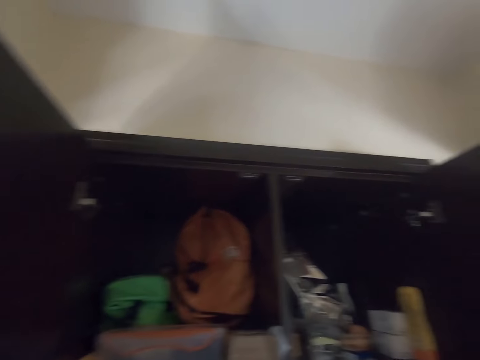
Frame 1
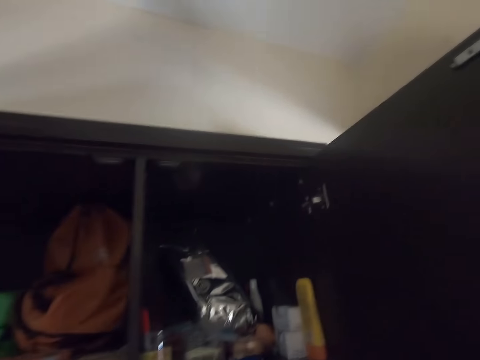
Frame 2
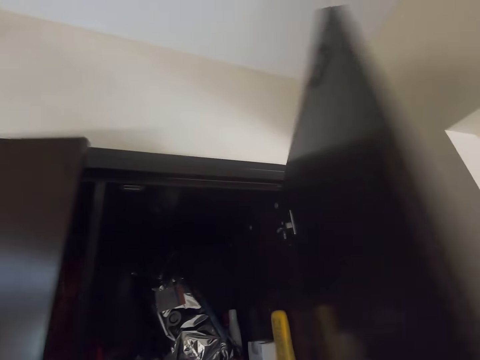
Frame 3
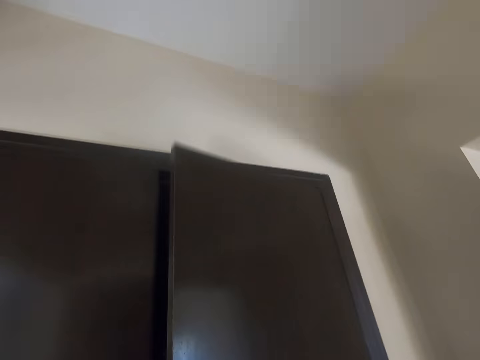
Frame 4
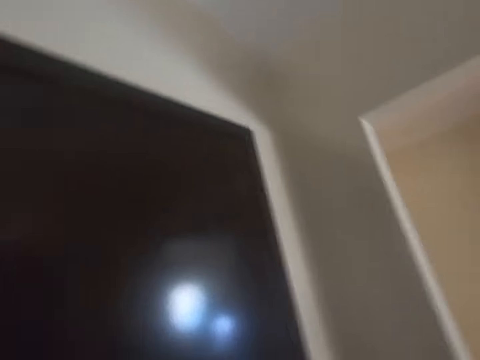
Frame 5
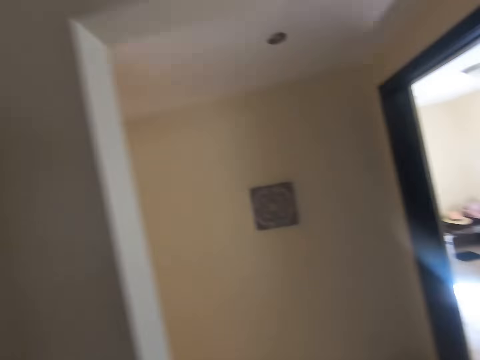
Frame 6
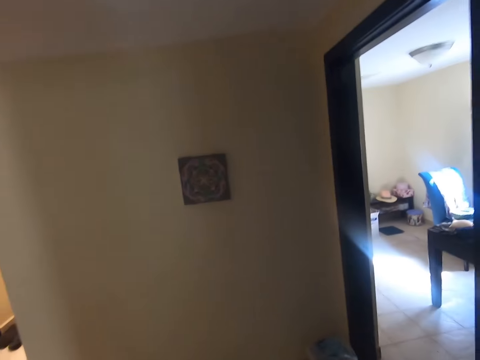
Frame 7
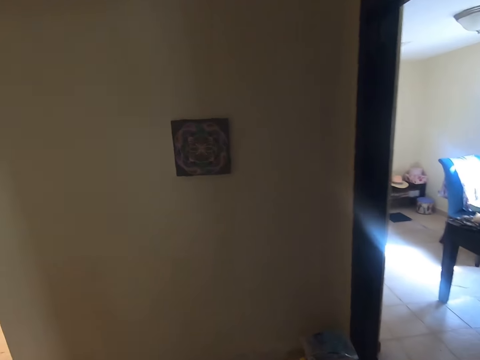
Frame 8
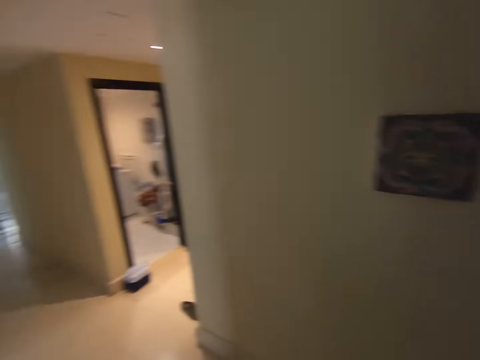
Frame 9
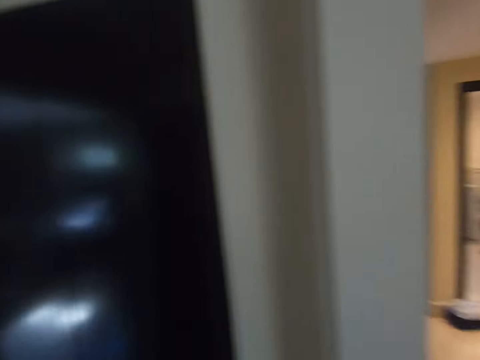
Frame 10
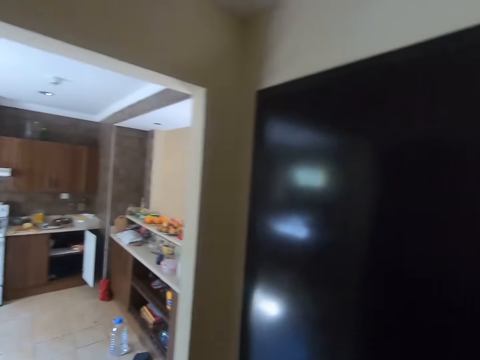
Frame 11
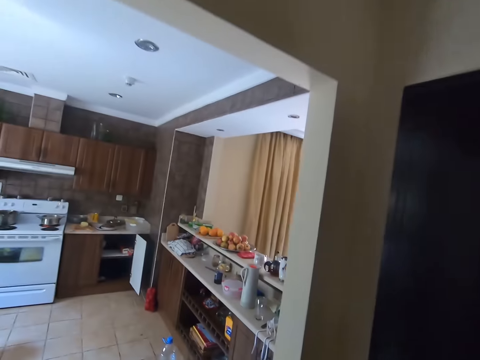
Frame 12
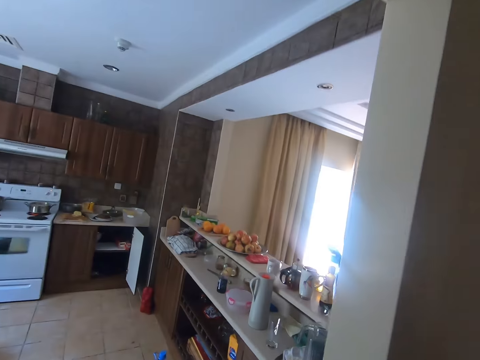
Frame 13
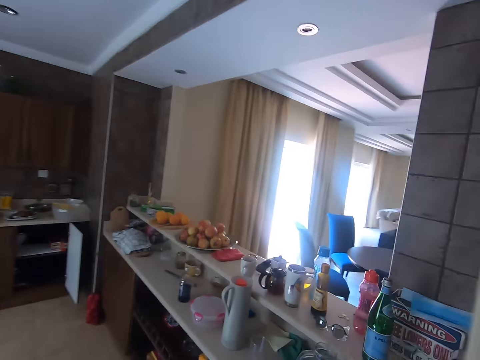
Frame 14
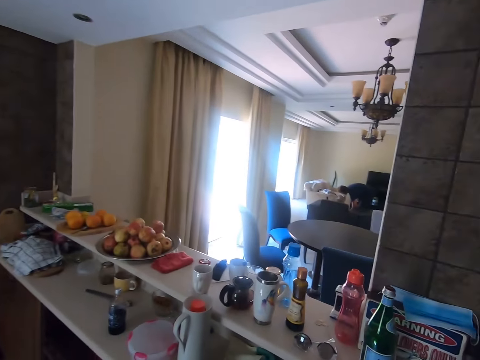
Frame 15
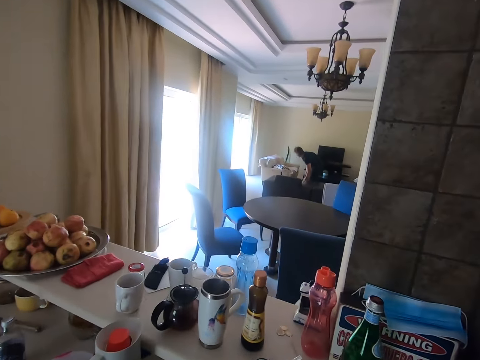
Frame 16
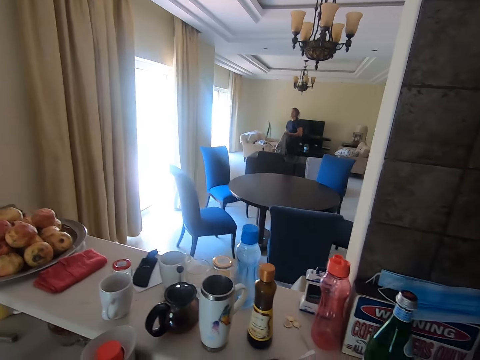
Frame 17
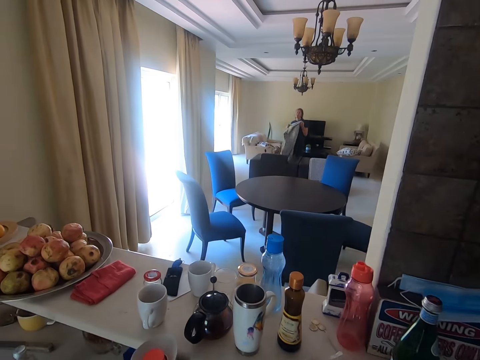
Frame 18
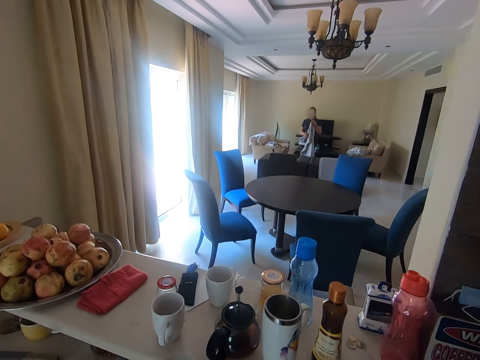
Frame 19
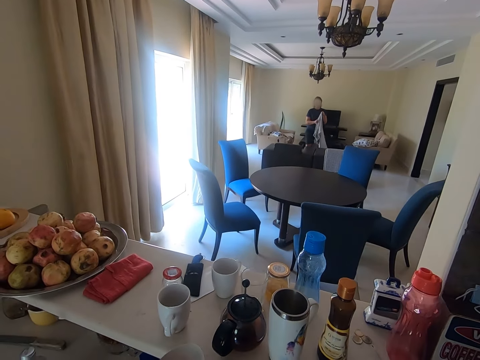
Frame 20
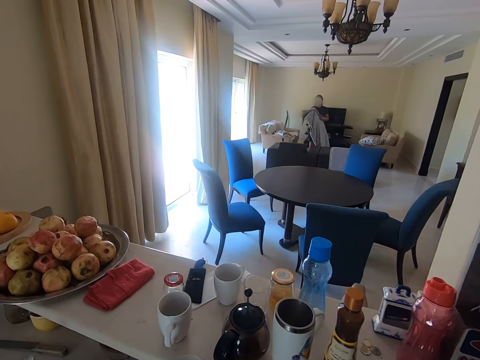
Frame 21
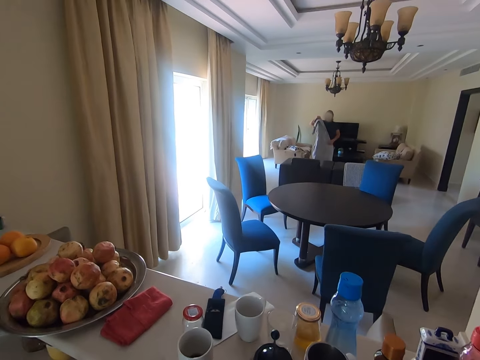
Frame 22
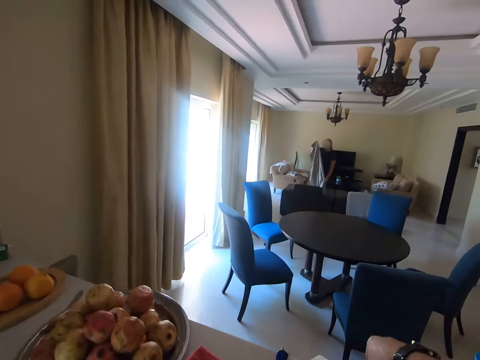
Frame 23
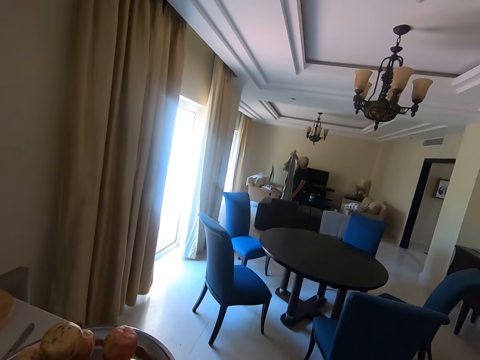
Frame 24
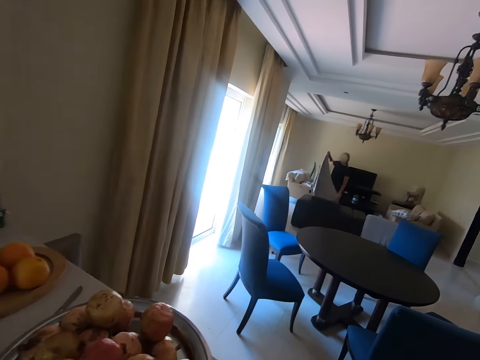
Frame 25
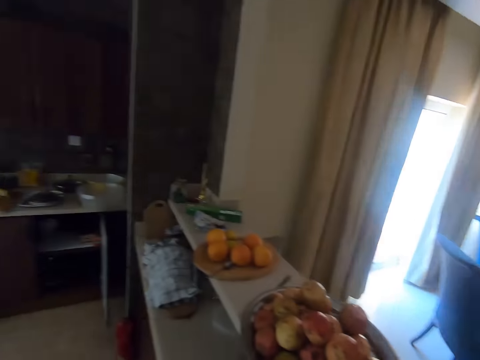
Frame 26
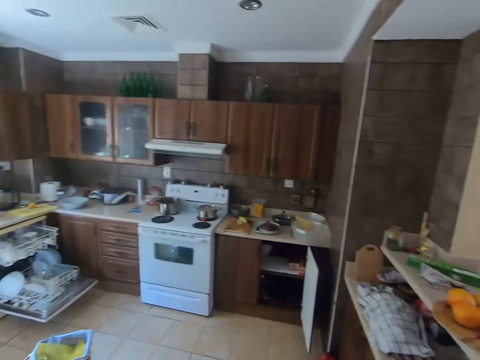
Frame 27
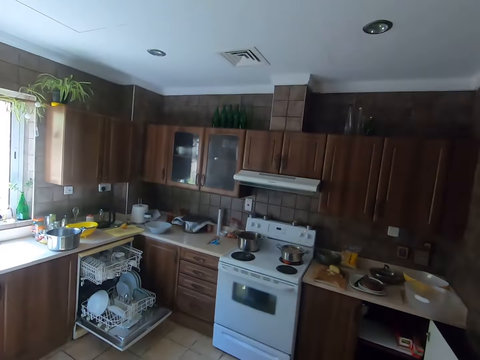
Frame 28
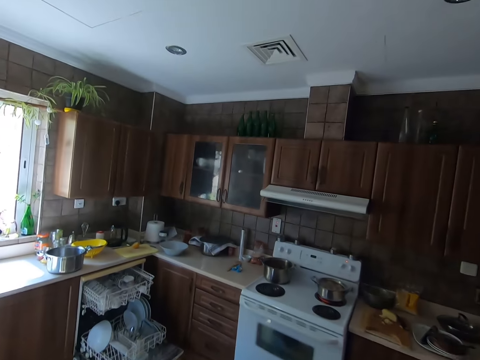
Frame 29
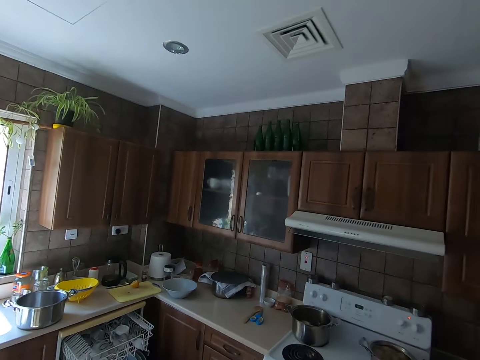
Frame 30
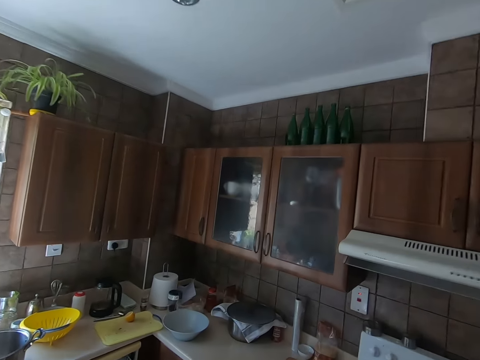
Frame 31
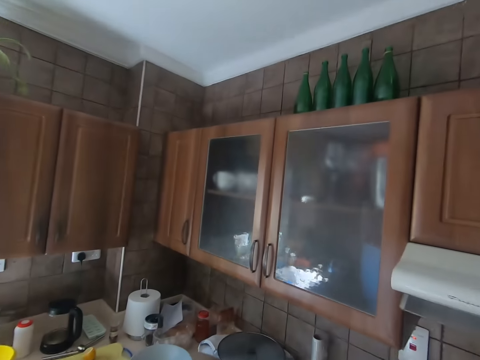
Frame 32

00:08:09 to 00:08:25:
The camera wearer closes the cabinet. They walk. A woman interacts with the camera wearer. The camera wearer moves their hand. They pick up something. The woman folds clothes. The camera wearer walks.

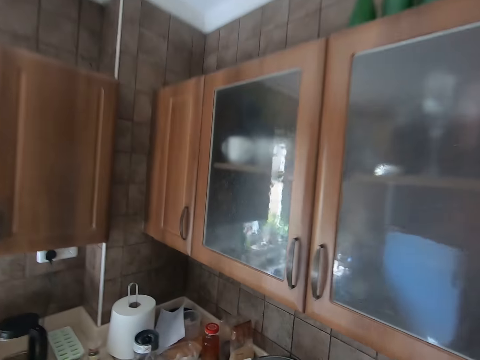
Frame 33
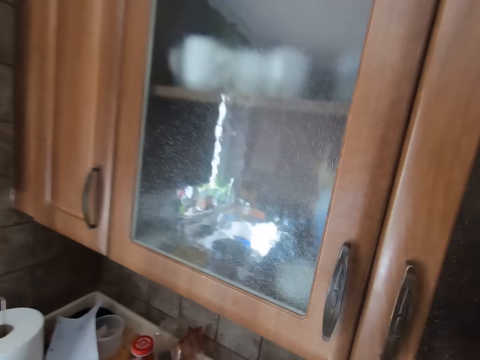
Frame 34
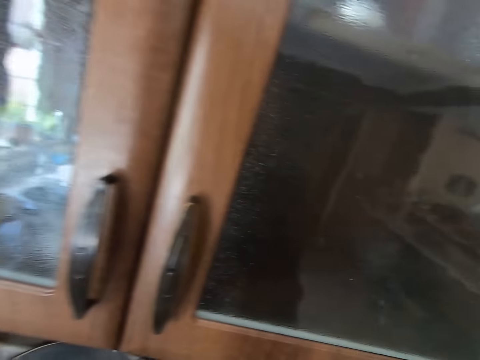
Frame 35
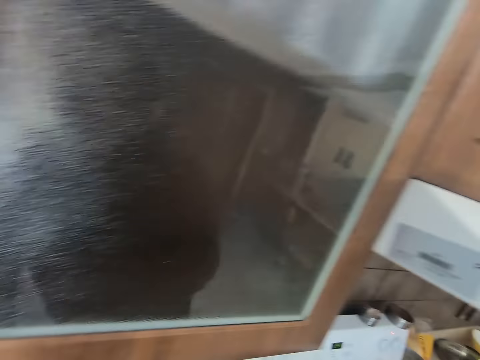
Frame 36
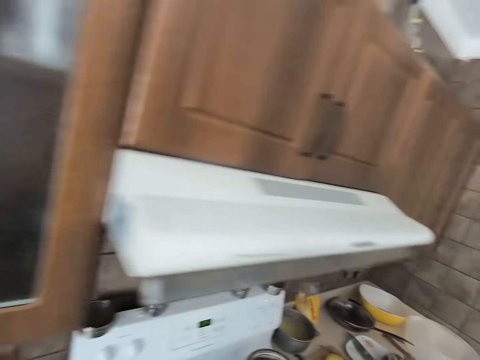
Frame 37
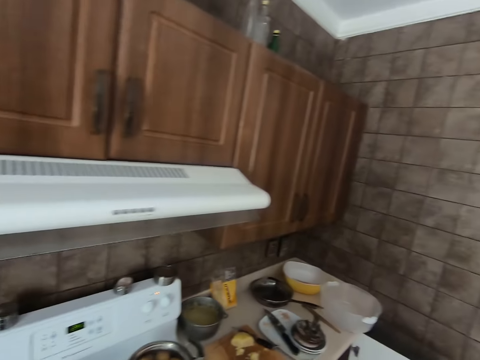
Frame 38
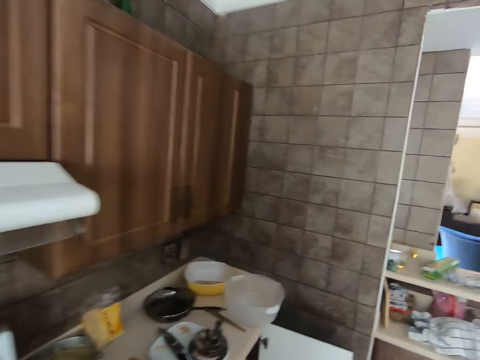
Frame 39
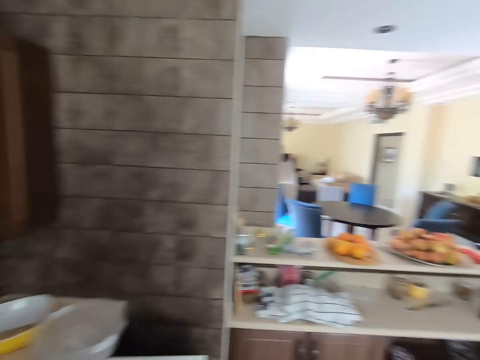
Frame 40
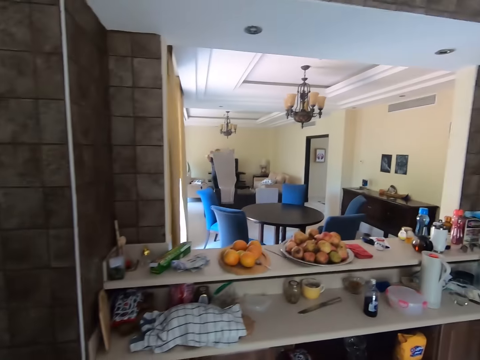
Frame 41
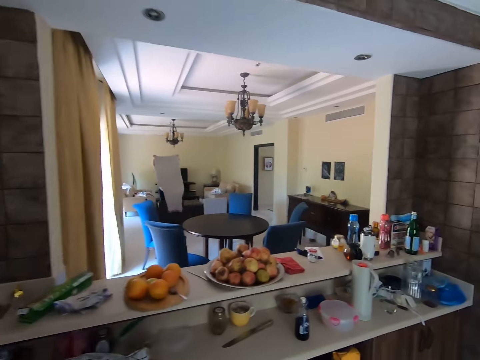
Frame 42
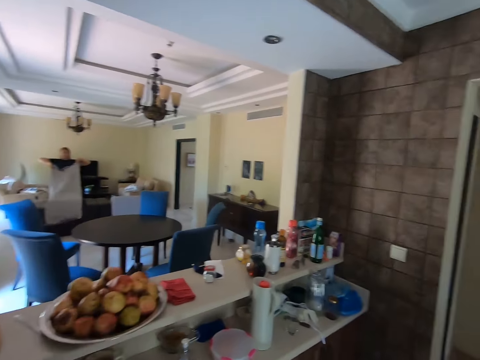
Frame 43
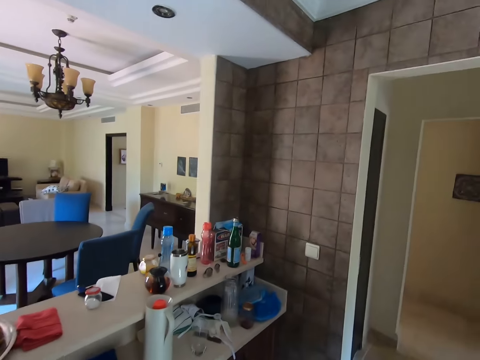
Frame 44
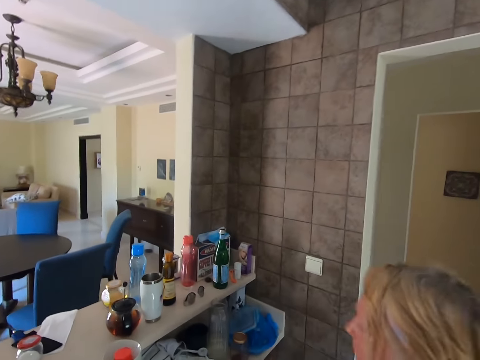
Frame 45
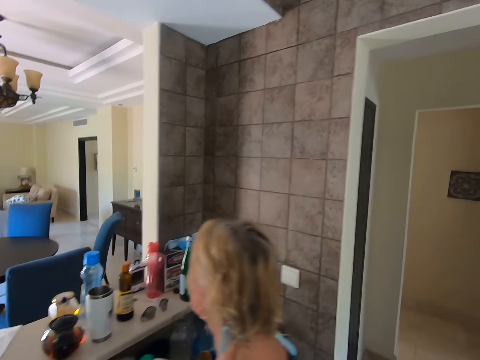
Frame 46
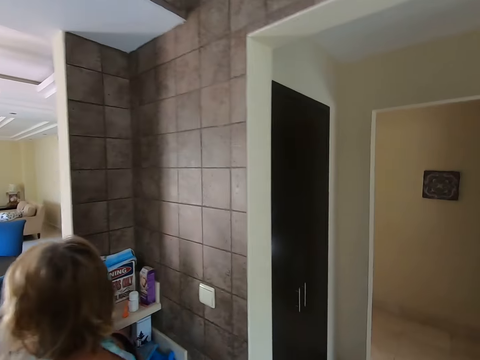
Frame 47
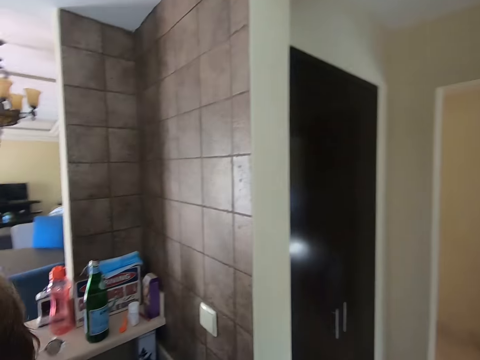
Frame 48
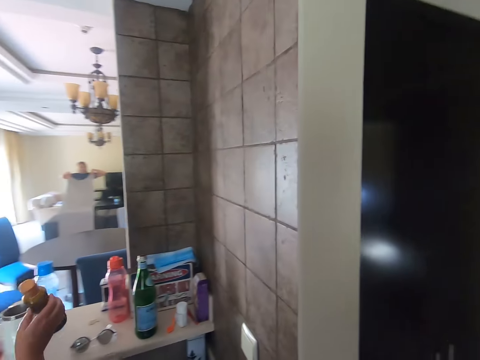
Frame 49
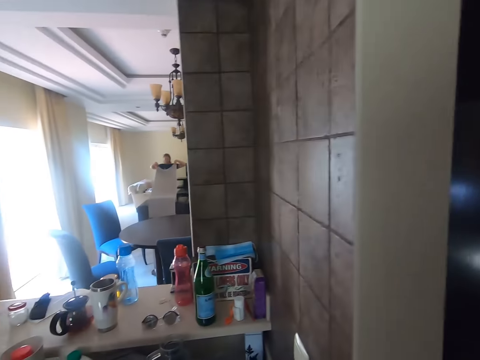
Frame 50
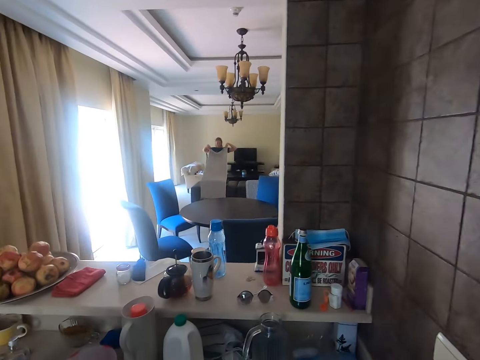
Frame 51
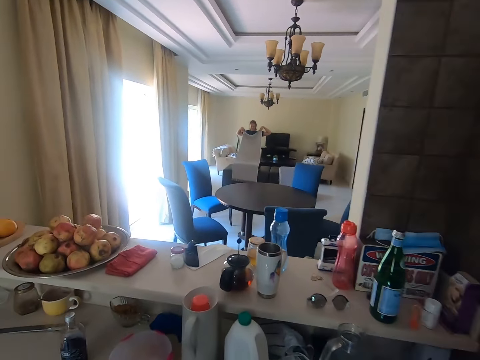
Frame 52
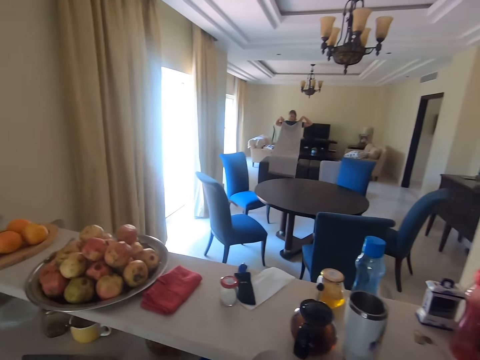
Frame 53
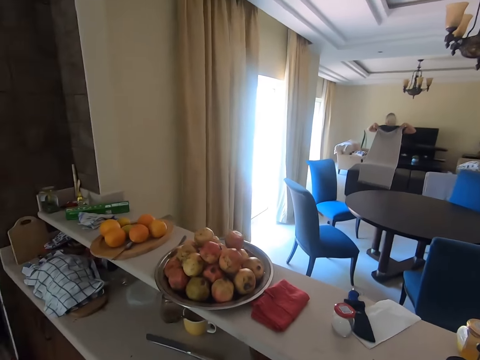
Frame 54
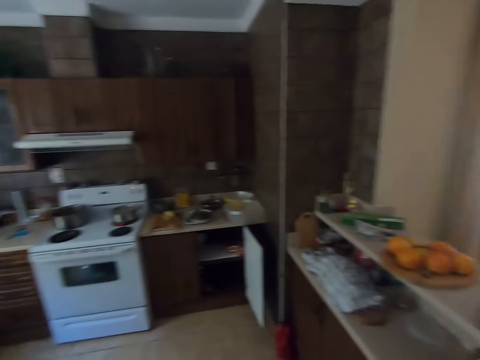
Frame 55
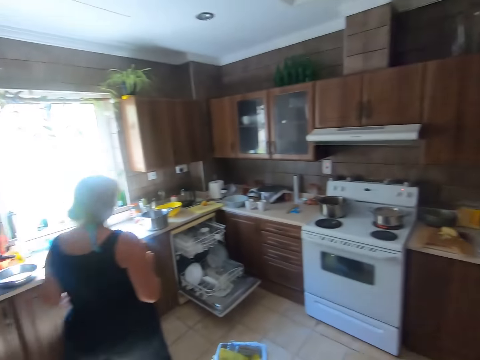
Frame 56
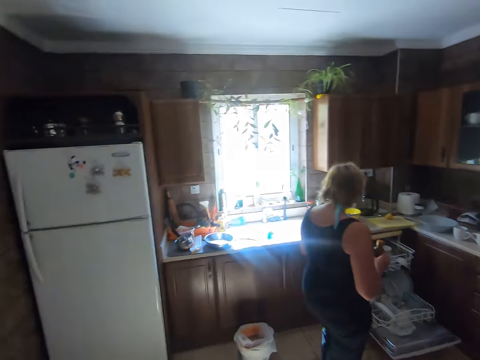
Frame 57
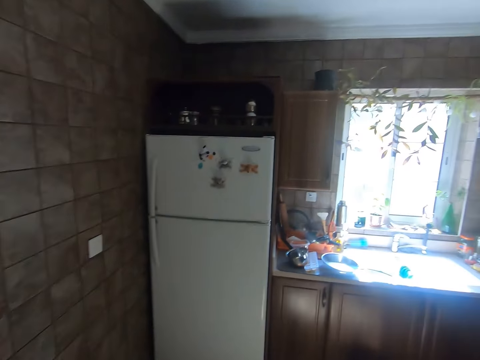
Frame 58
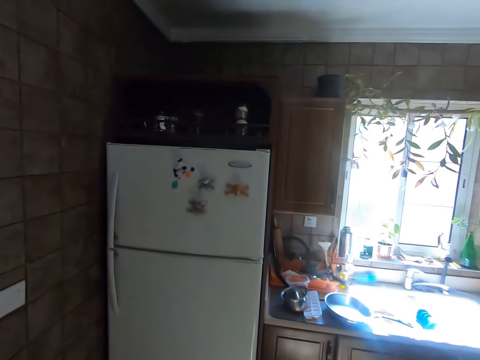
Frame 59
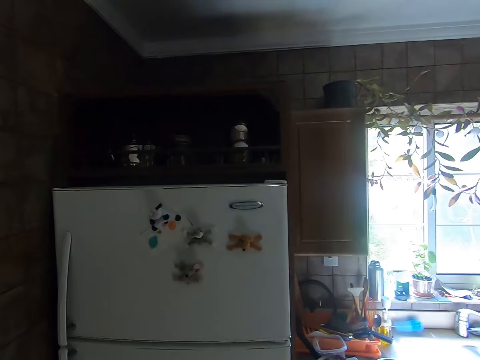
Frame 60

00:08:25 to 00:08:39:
A woman talks. The camera wearer puts down something. They move around. The woman folds clothes. The camera wearer looks around. Another woman walks.
